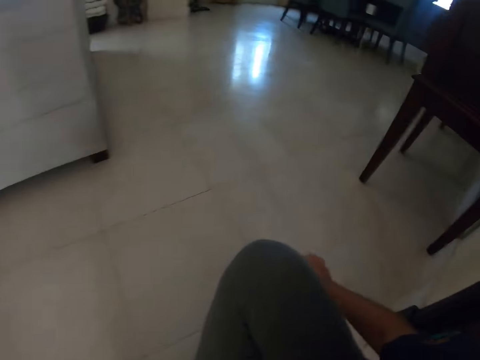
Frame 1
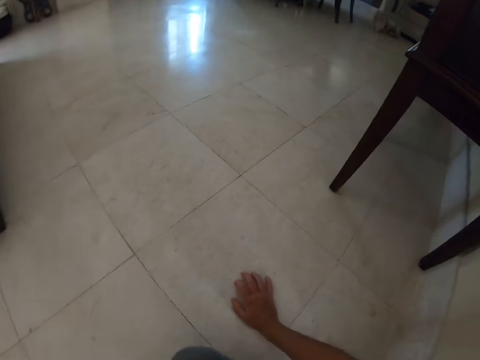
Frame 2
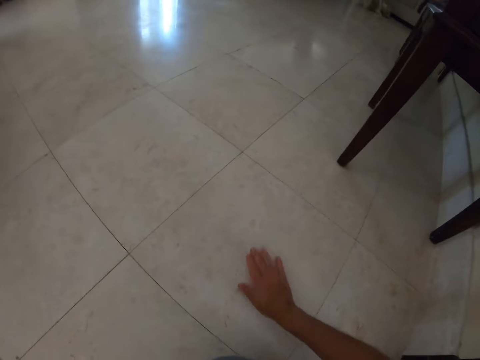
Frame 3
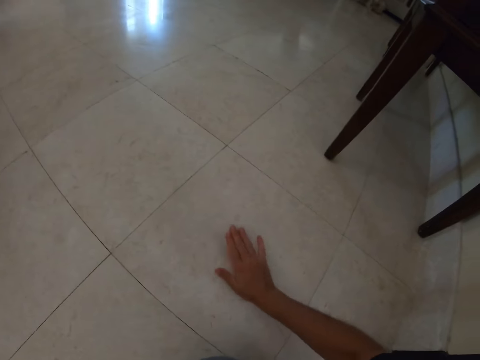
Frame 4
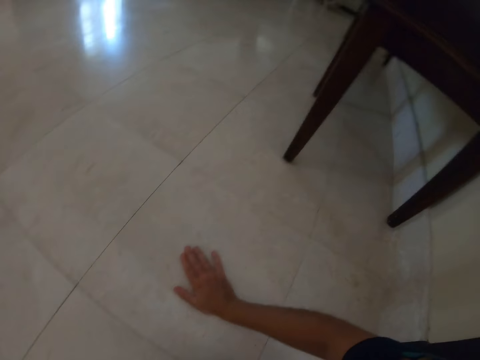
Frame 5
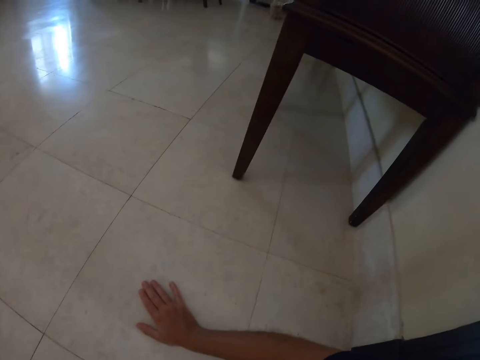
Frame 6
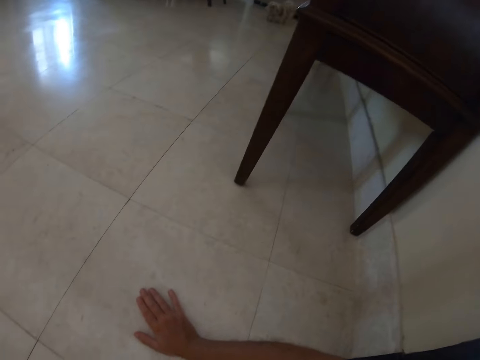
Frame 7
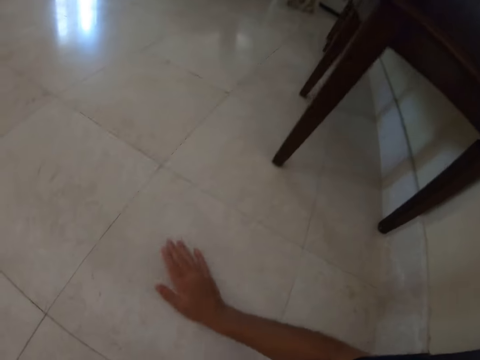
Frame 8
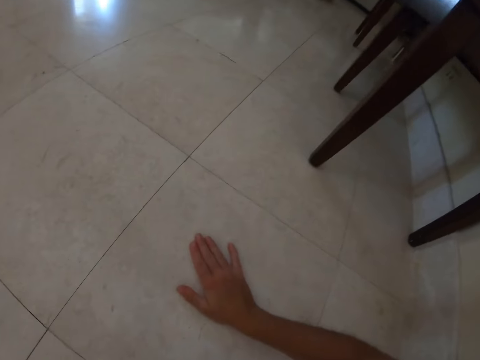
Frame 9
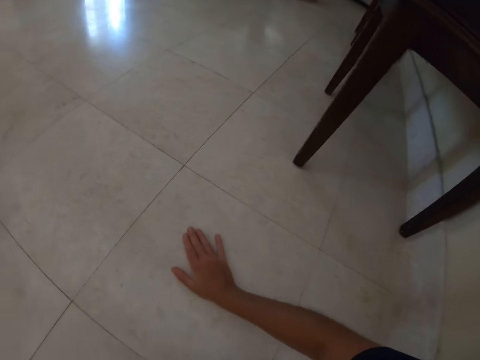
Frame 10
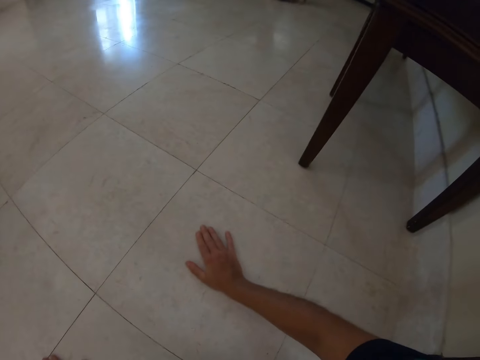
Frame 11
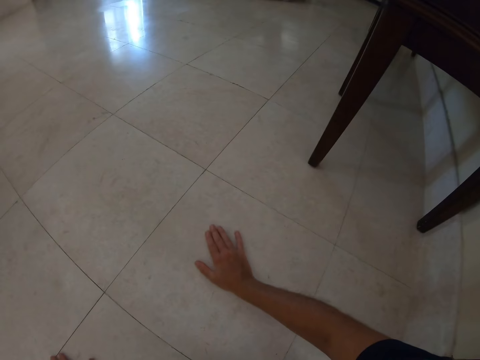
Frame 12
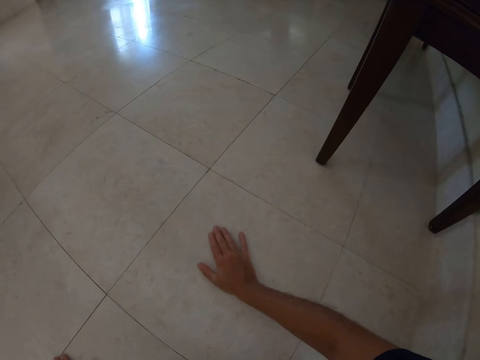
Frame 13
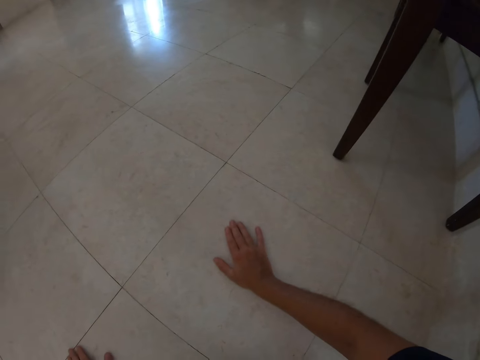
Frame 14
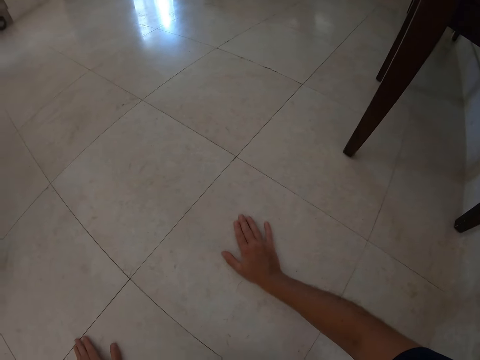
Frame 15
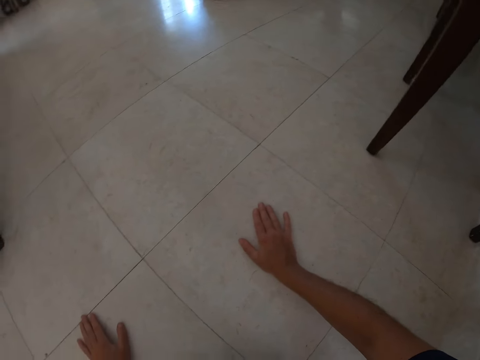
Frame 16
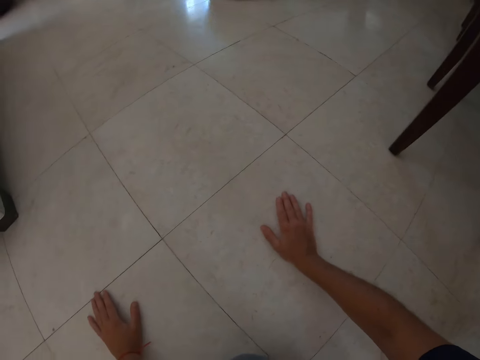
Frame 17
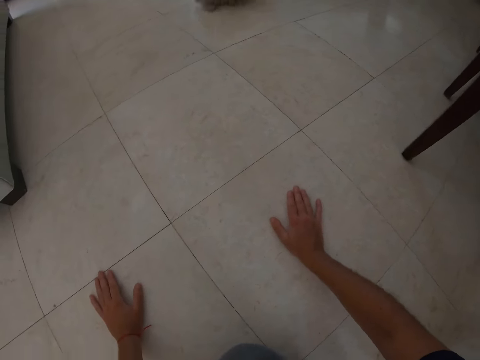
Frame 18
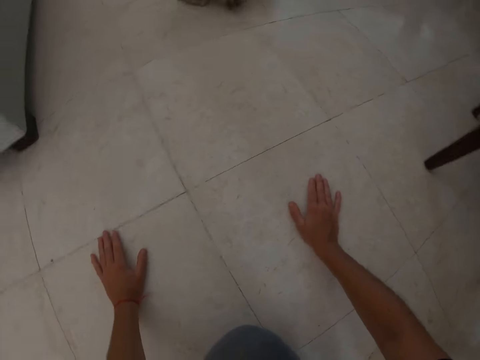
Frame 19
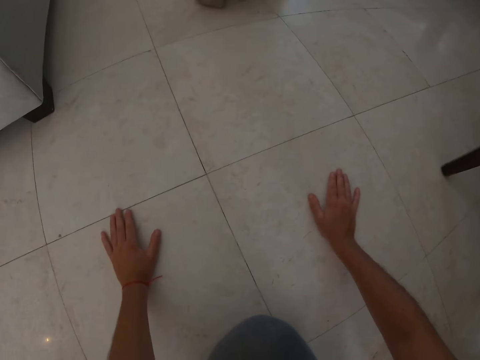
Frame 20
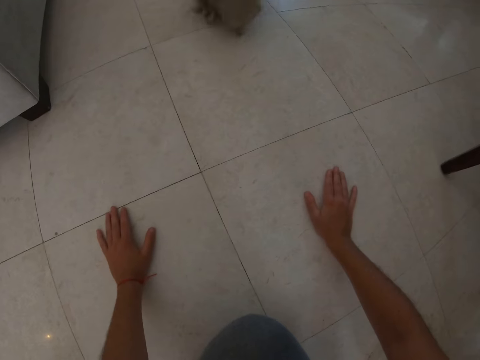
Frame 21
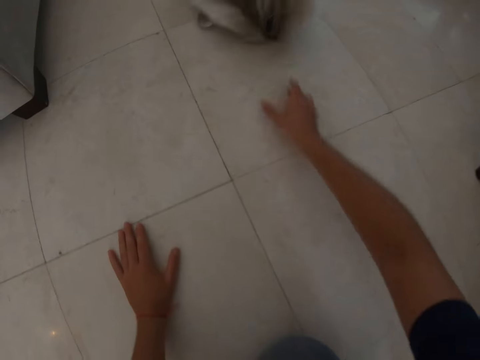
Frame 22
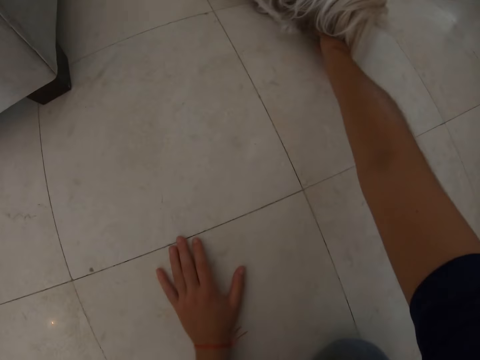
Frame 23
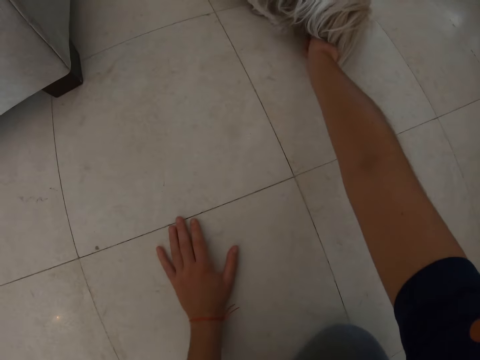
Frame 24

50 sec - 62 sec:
The camera wearer taps on the floor.

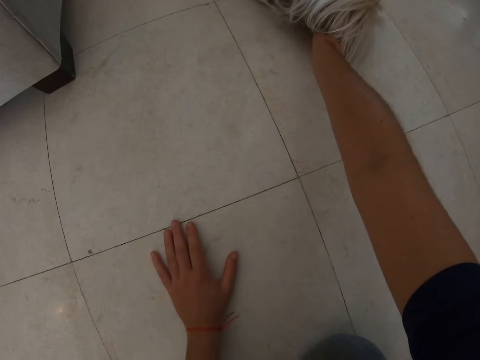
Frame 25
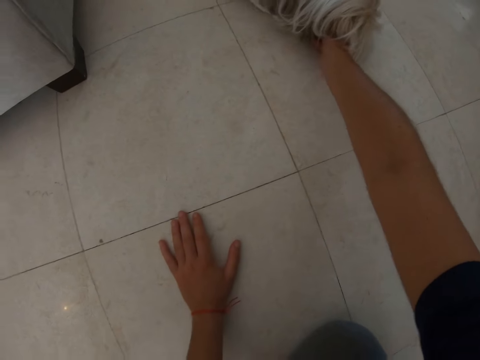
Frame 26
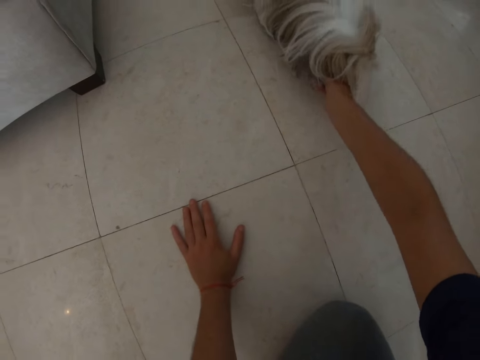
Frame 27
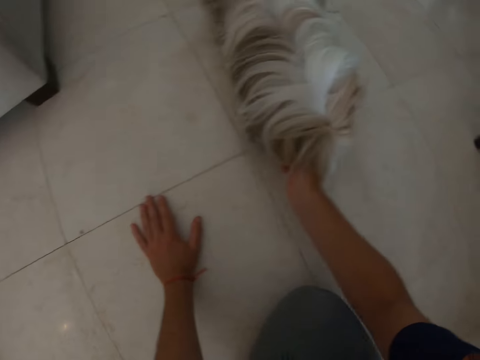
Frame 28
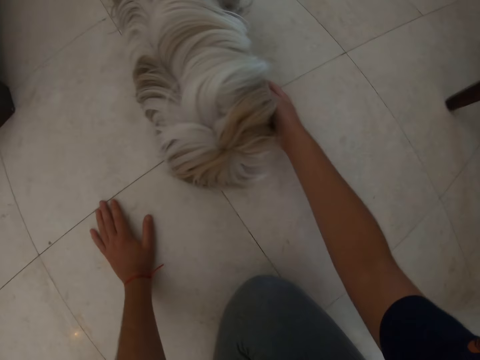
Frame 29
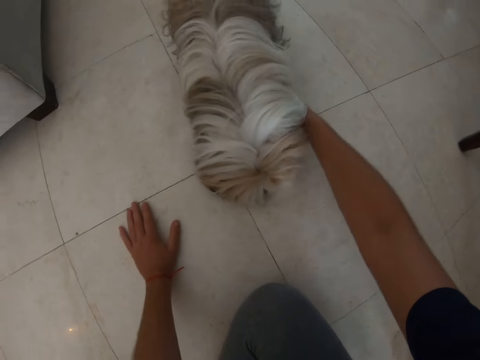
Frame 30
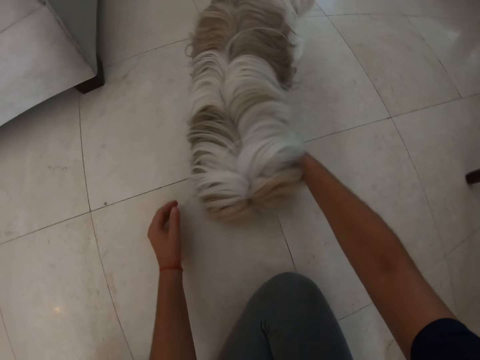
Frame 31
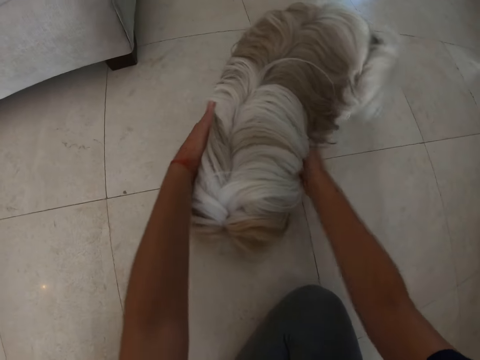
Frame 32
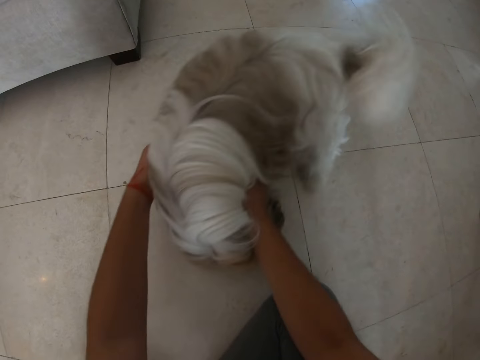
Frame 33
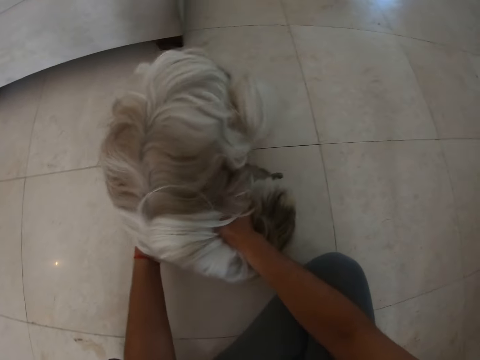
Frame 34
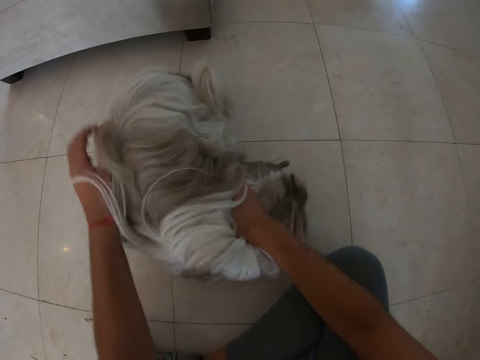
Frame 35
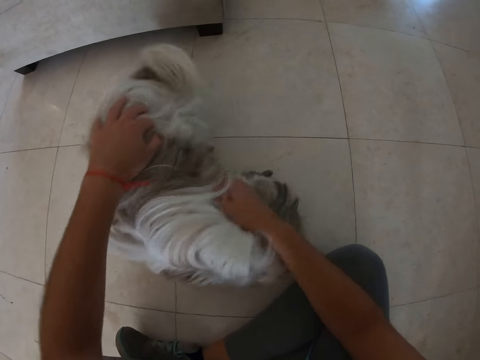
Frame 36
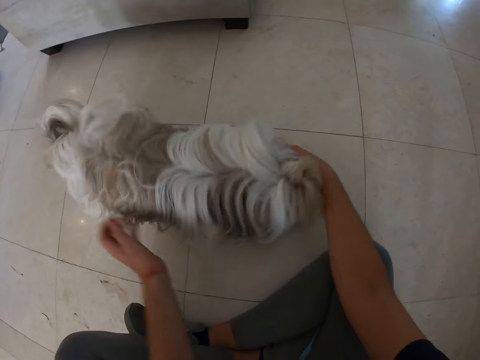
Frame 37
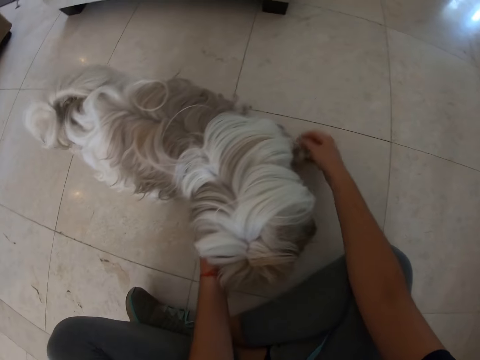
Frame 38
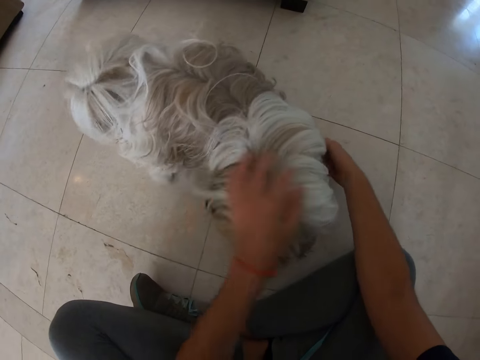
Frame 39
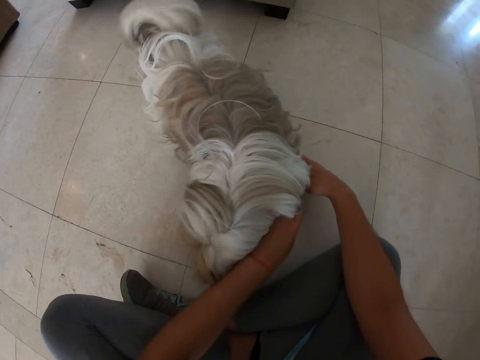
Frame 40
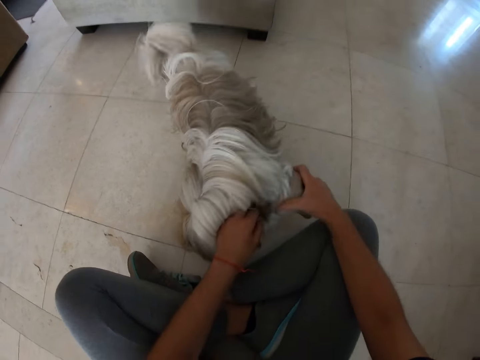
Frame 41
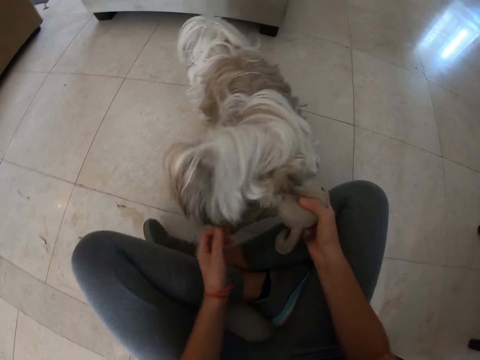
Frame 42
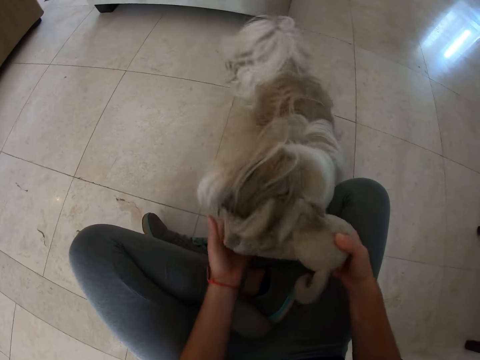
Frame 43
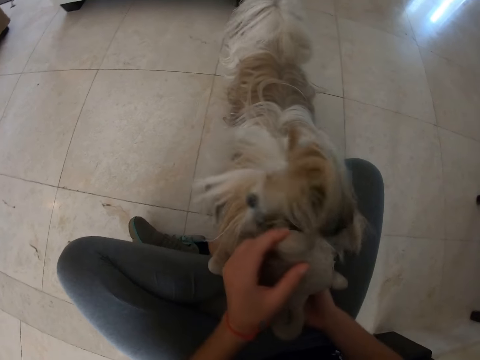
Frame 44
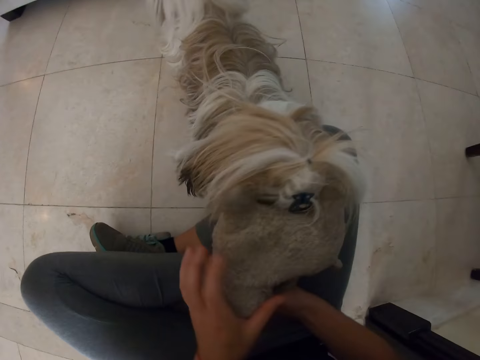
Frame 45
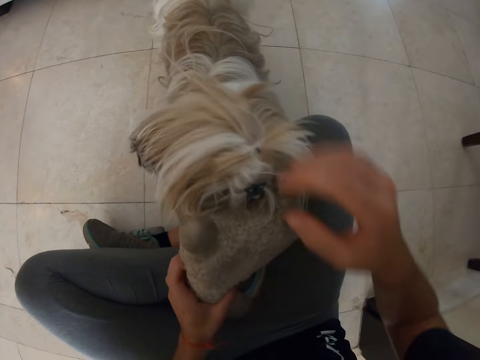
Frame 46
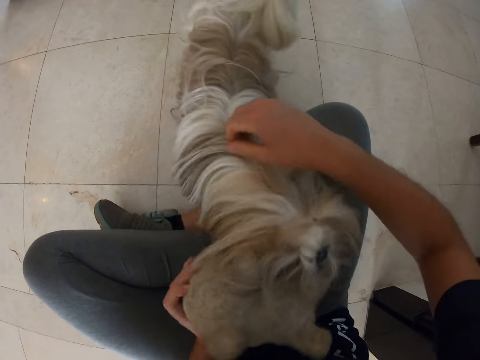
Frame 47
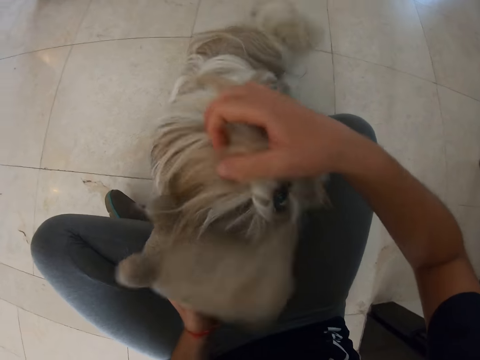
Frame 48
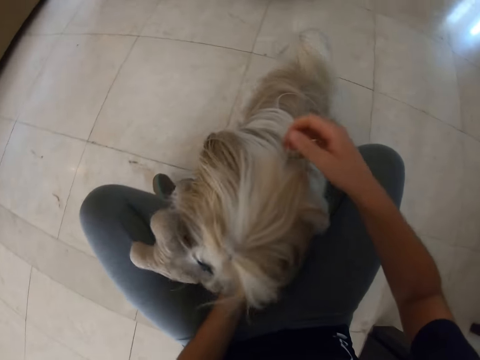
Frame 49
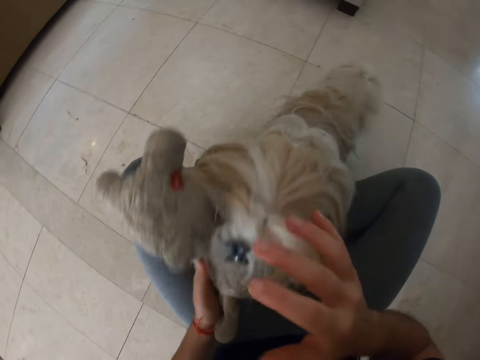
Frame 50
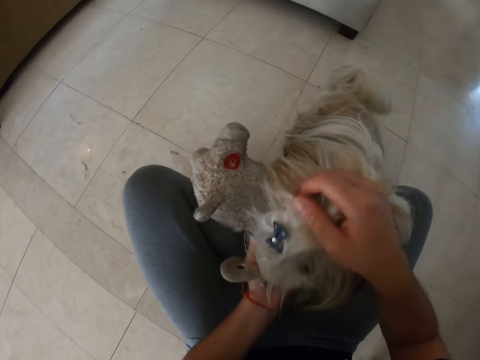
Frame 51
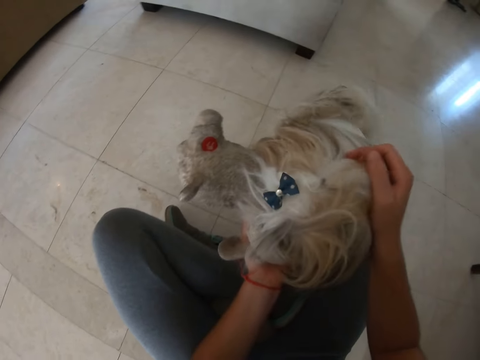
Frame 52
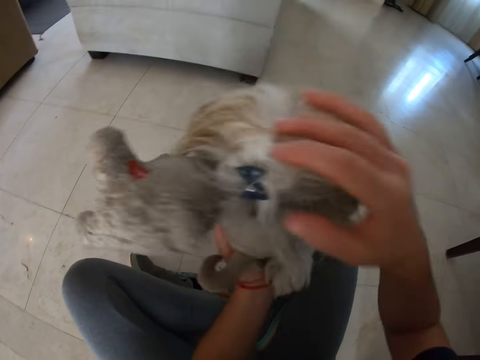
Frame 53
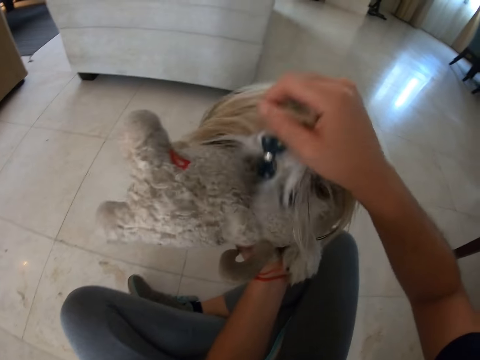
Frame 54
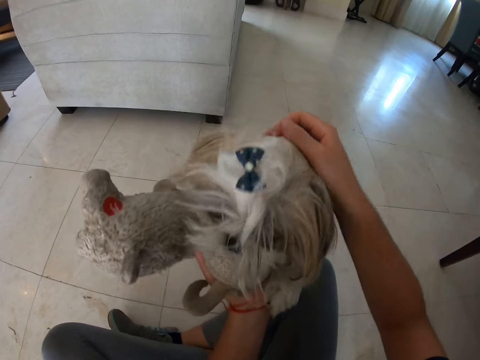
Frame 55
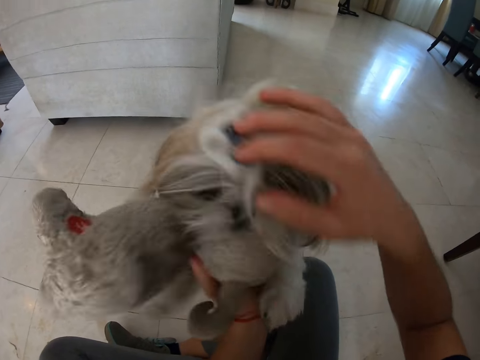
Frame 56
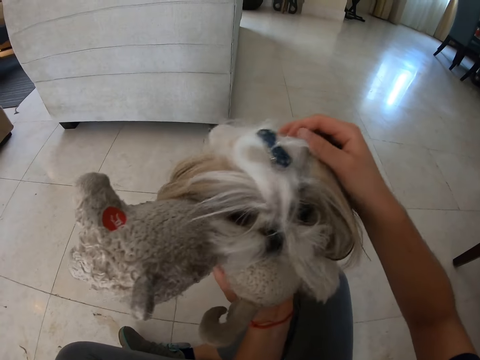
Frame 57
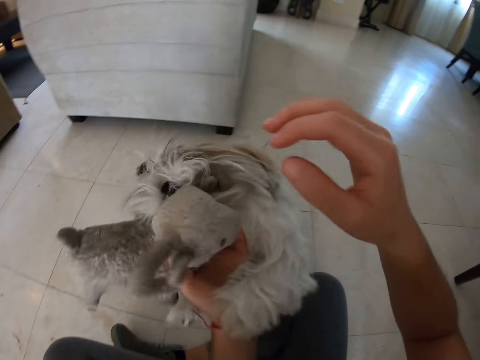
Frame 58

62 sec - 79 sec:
The camera wearer pulls a teddy bear from the puppy's mouth. They play with the puppy.
